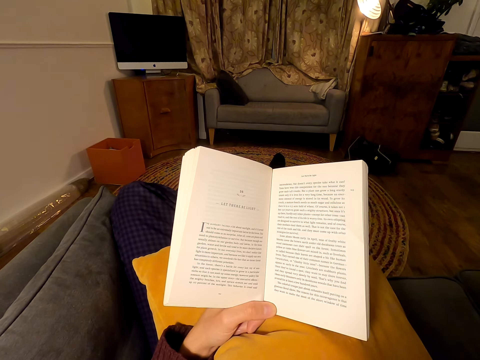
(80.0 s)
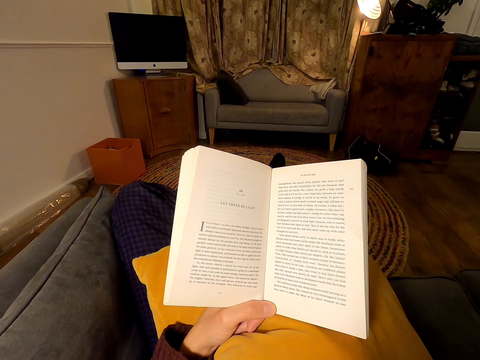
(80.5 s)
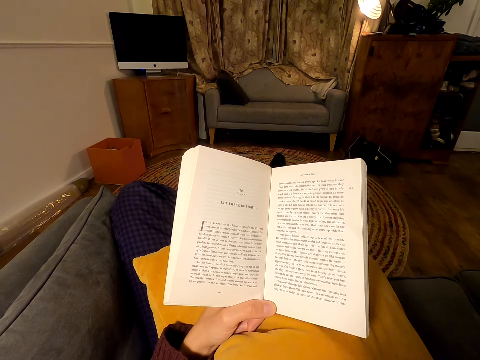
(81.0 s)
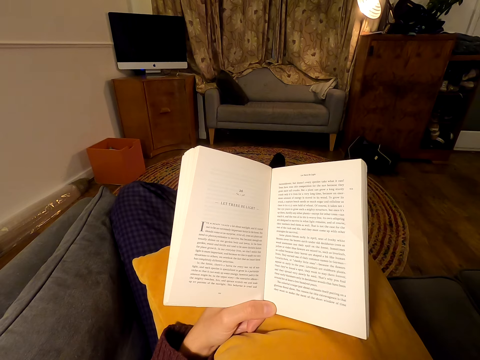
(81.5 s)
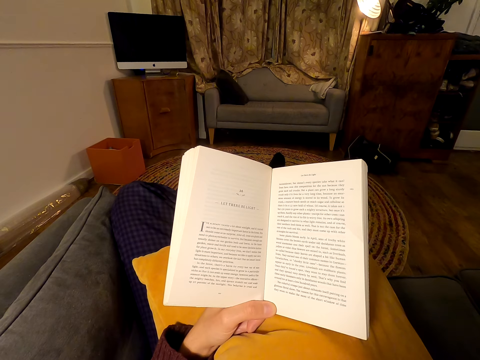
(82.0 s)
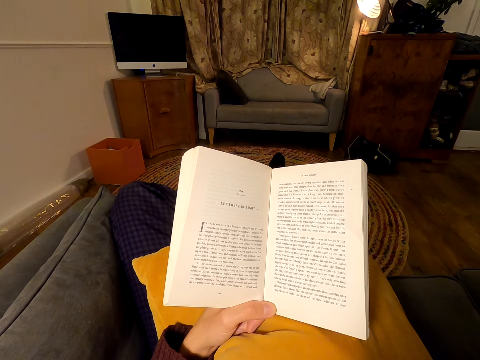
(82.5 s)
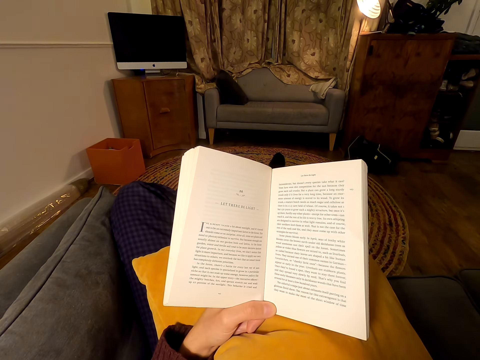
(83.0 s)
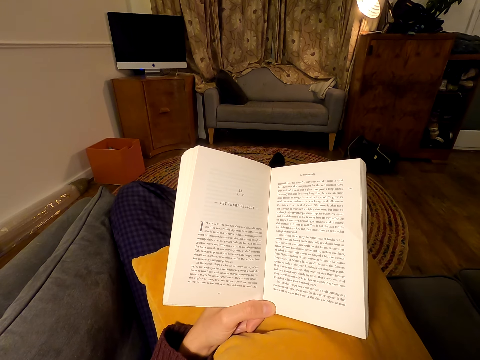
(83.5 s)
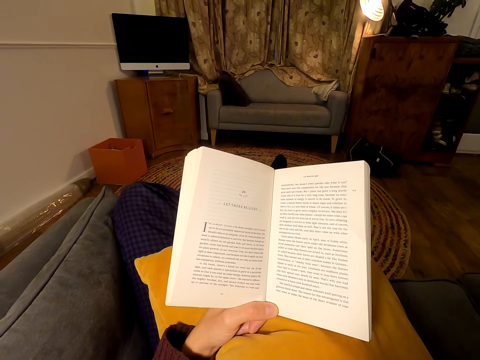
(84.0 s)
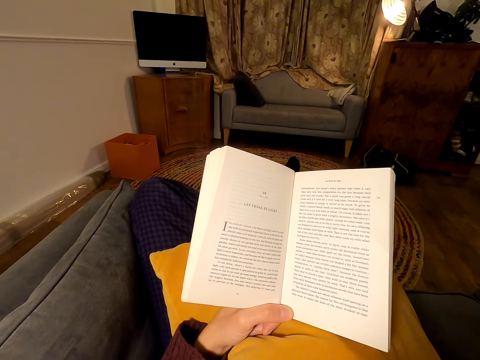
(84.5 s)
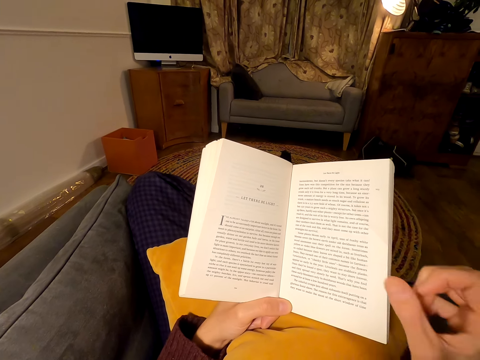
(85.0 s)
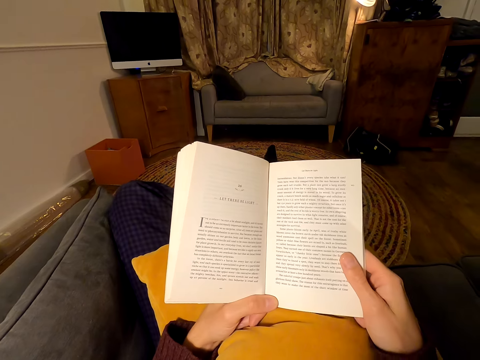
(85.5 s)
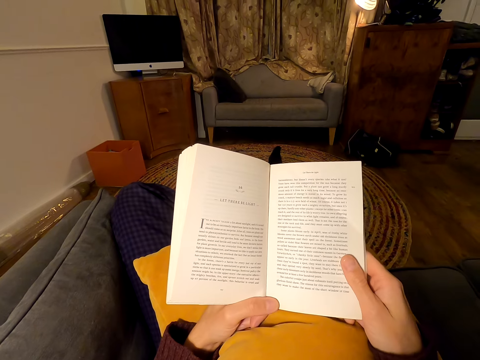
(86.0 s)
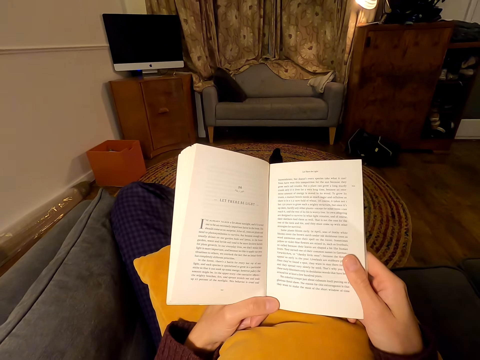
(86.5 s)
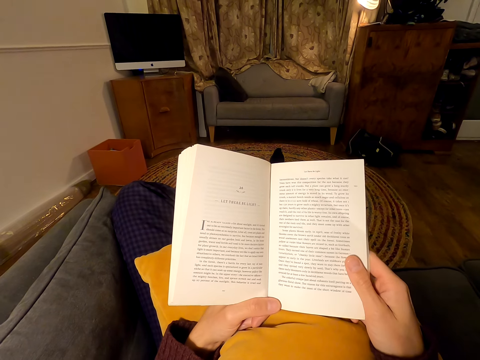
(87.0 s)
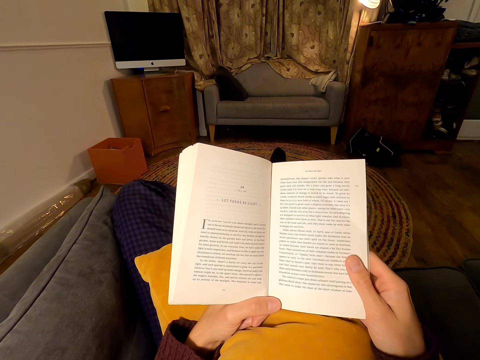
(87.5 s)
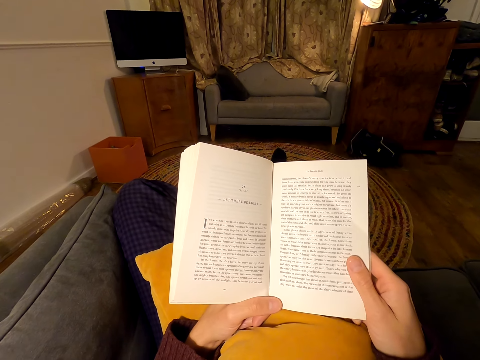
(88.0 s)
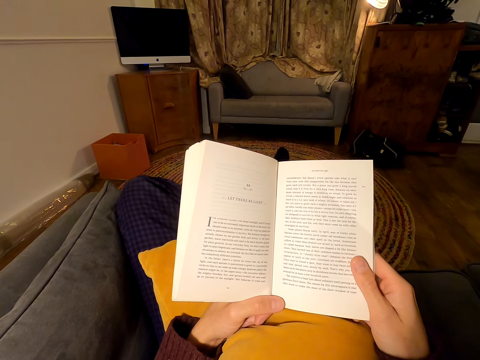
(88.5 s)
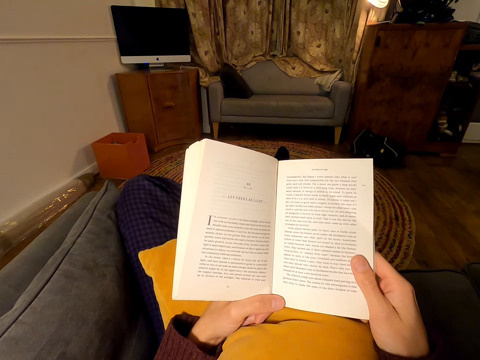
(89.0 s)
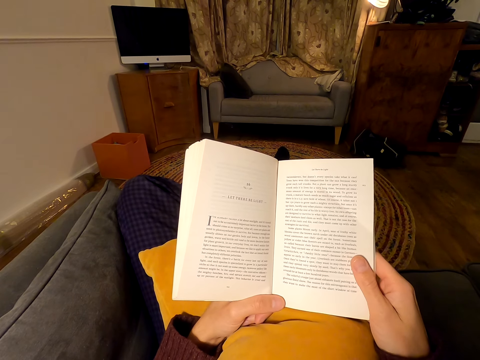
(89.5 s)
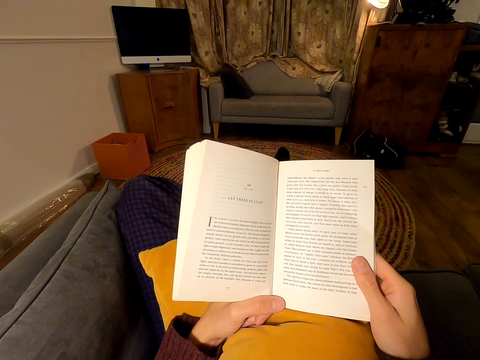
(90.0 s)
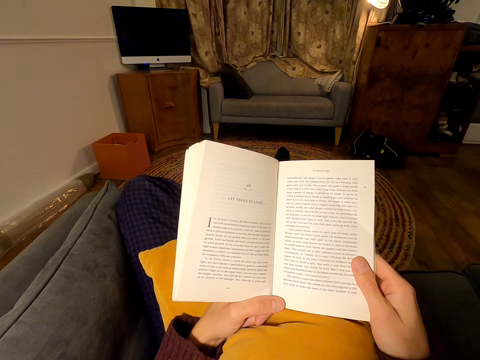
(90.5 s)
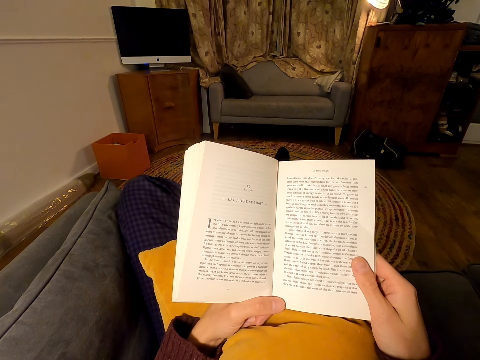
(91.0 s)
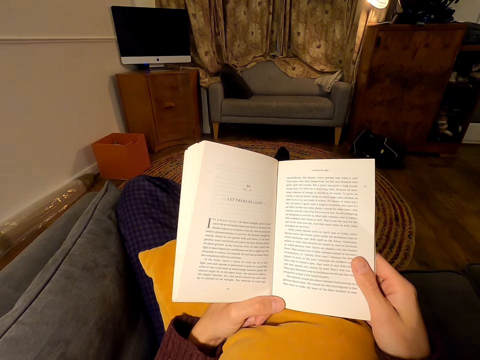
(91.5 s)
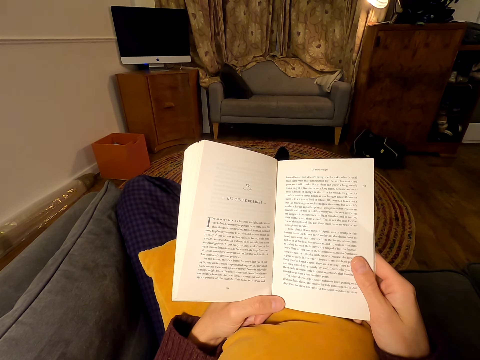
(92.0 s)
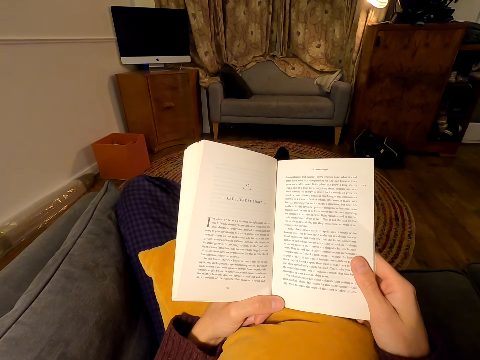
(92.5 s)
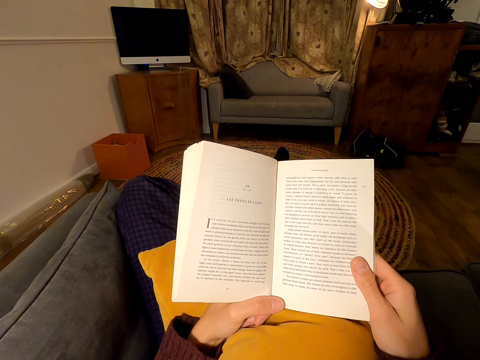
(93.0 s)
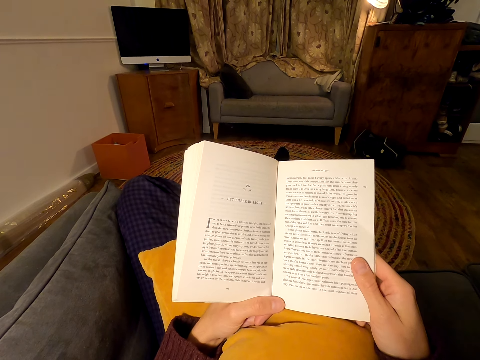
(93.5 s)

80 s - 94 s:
The camera wearer holds the book with the right hand. He puts down his hand. He reads the book.

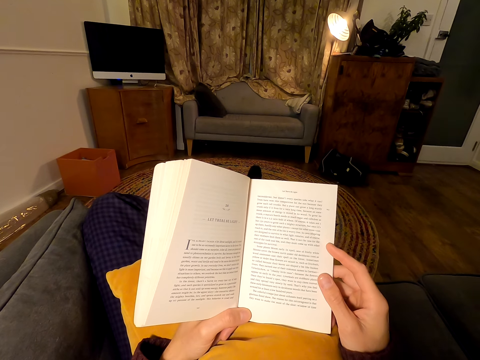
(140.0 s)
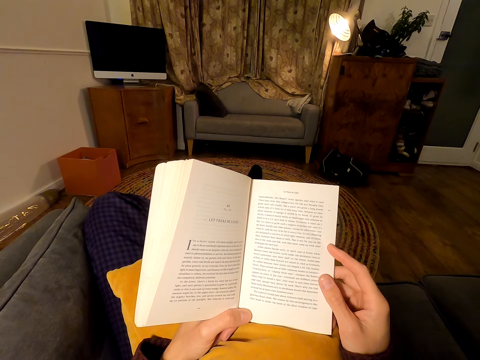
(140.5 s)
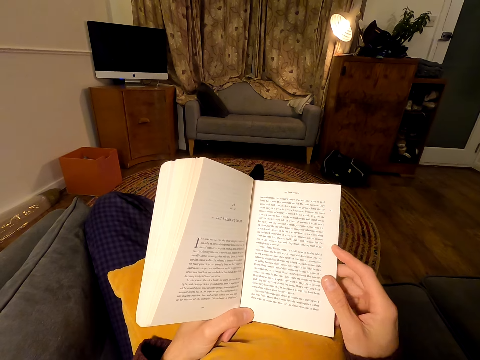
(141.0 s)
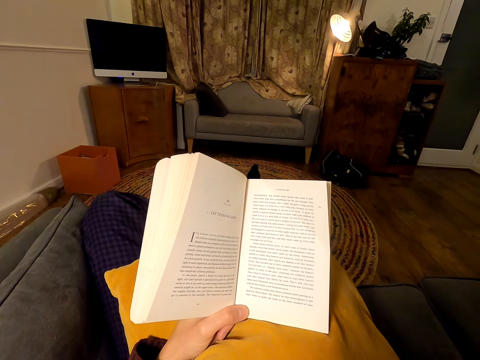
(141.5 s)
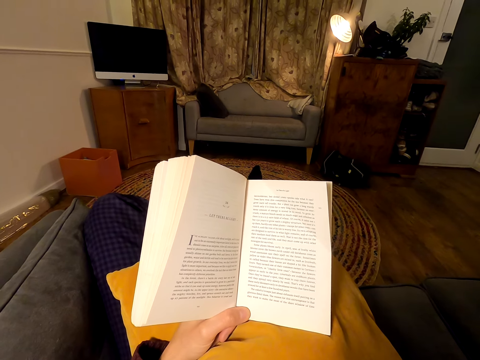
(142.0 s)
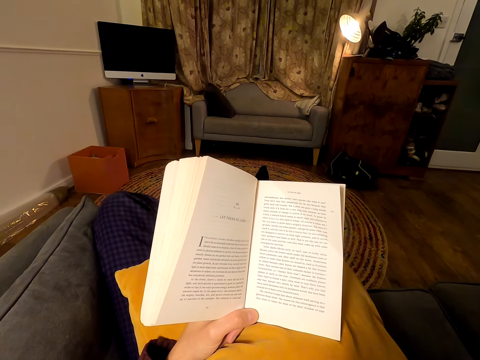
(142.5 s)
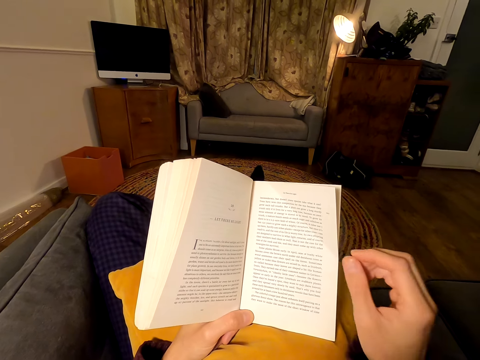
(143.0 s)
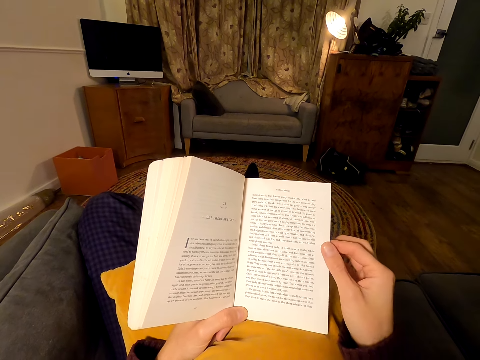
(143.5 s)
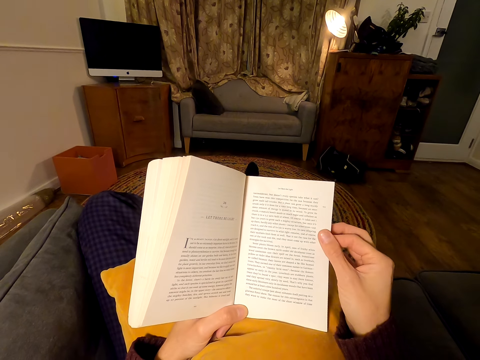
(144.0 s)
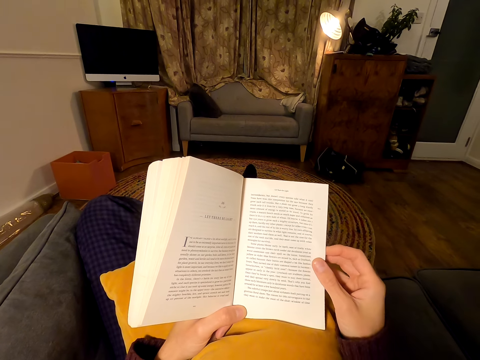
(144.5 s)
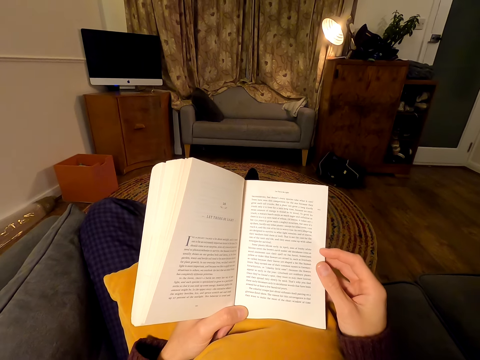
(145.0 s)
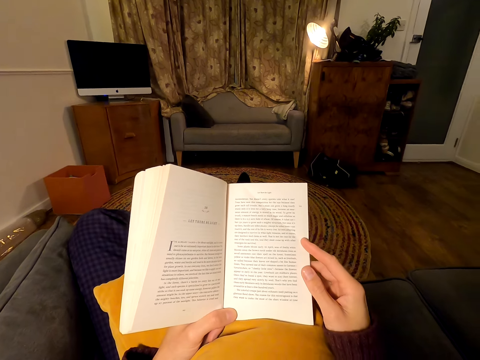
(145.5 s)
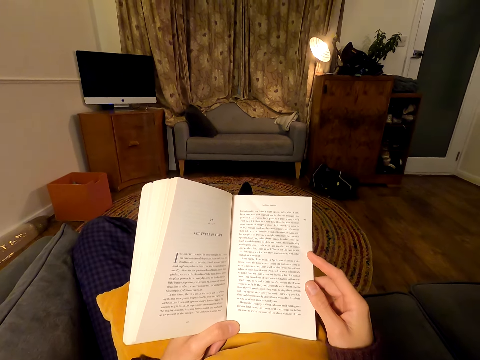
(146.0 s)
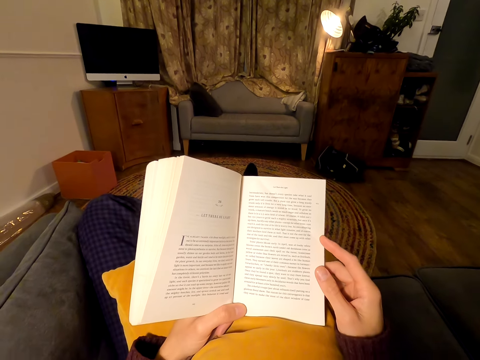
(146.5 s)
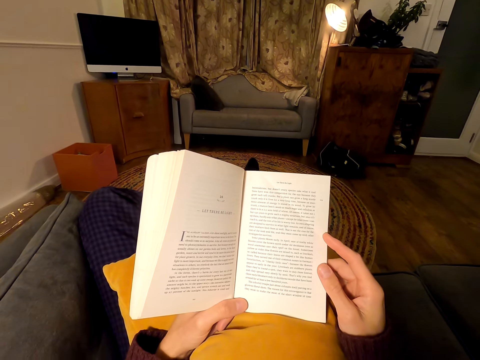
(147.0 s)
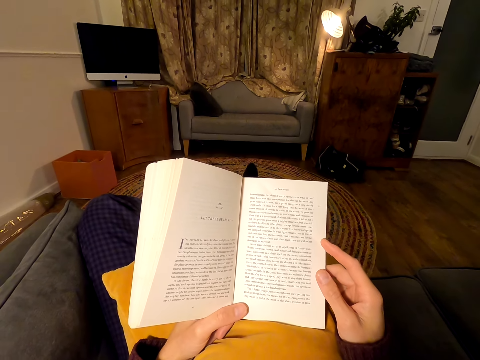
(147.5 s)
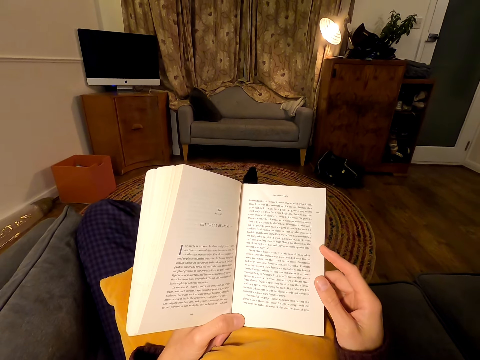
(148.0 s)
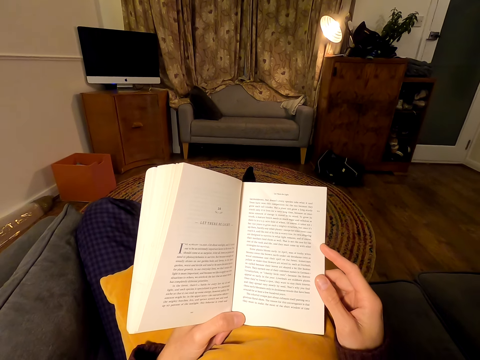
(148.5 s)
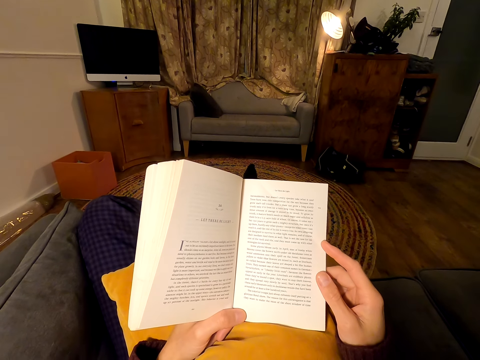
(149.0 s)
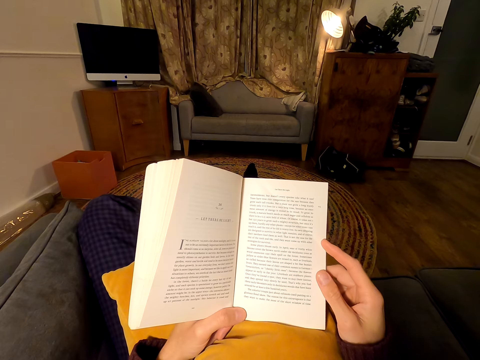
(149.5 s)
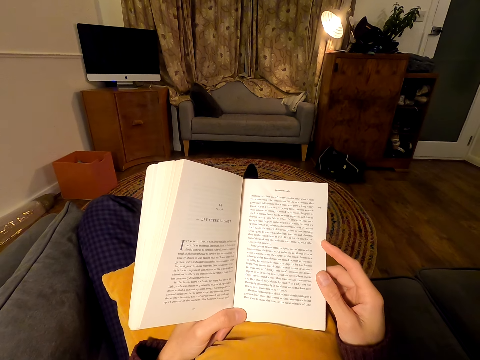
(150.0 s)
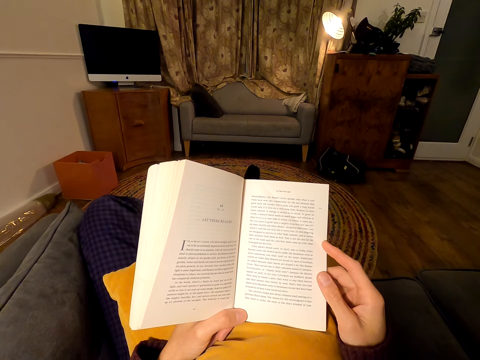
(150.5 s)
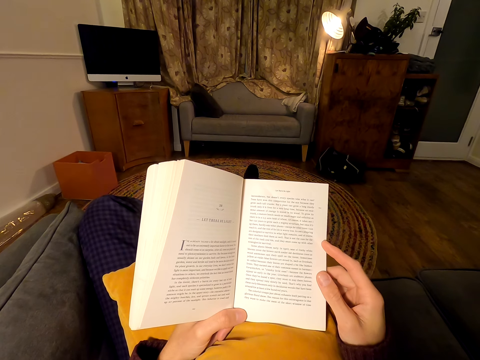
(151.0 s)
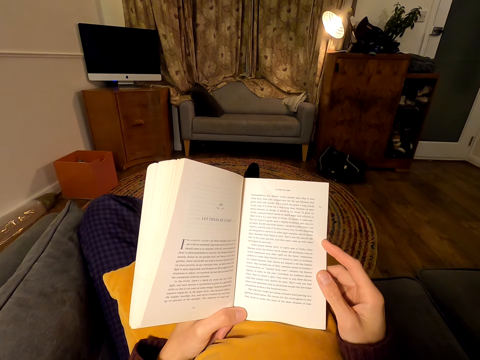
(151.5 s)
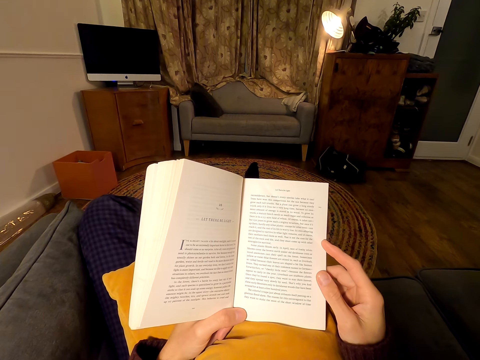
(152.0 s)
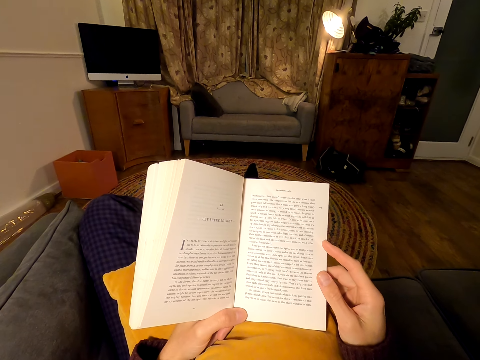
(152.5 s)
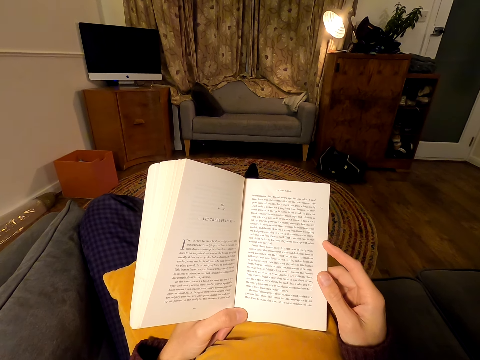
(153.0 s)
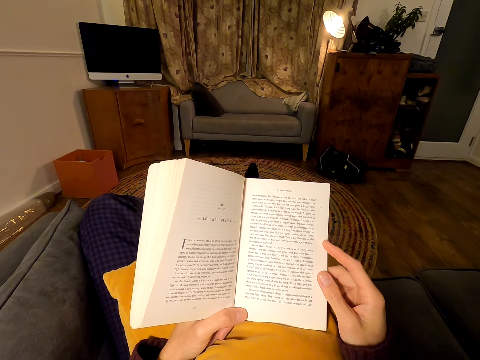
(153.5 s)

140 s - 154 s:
The camera wearer raises the right hand. He holds the book with the right hand. He puts down his hand. He reads the book.
